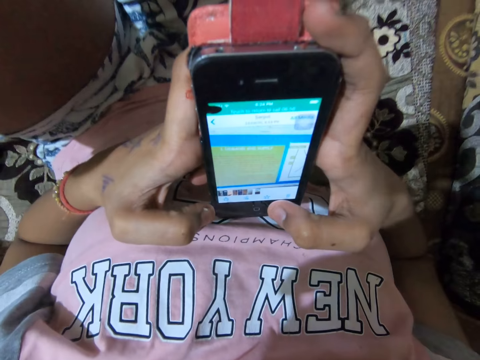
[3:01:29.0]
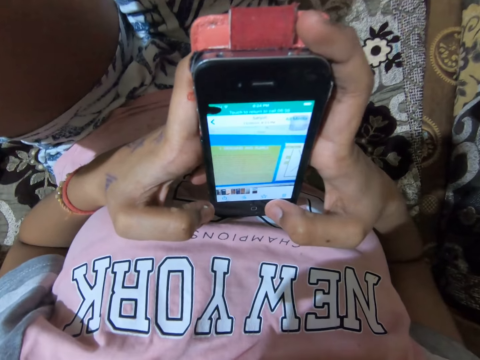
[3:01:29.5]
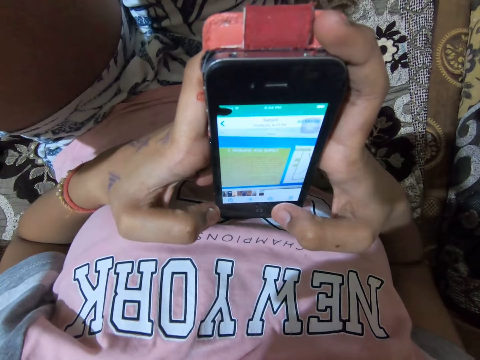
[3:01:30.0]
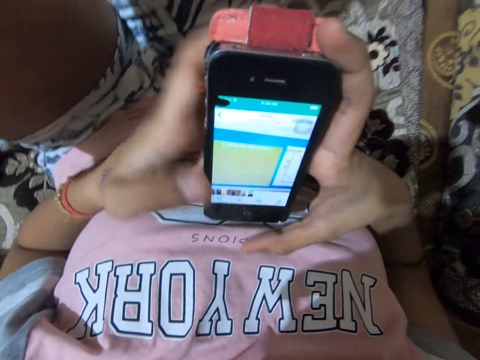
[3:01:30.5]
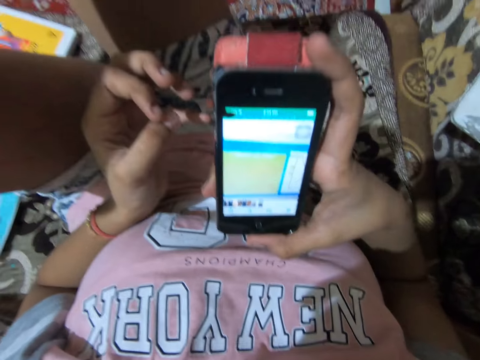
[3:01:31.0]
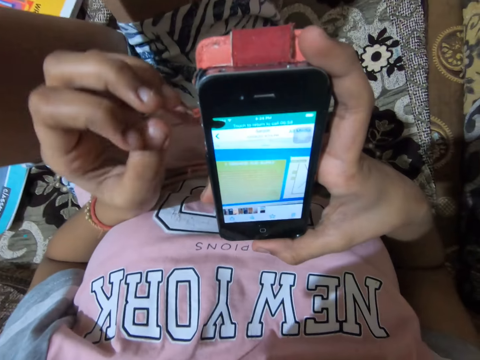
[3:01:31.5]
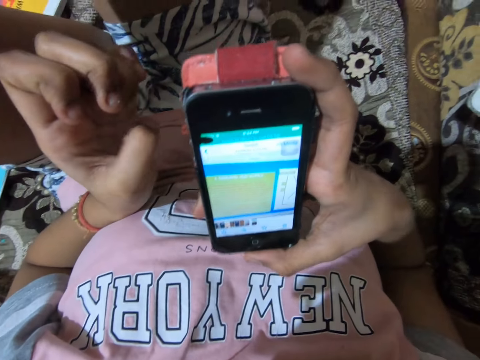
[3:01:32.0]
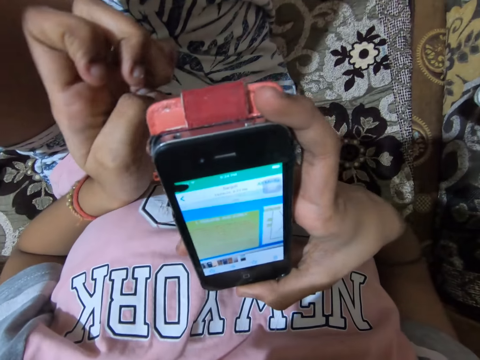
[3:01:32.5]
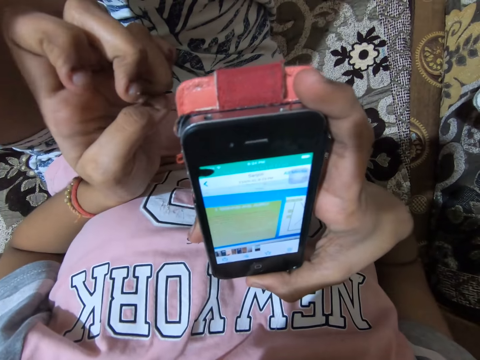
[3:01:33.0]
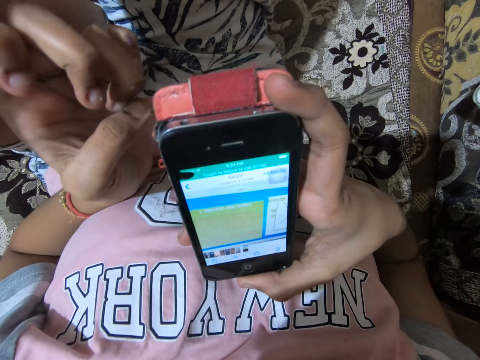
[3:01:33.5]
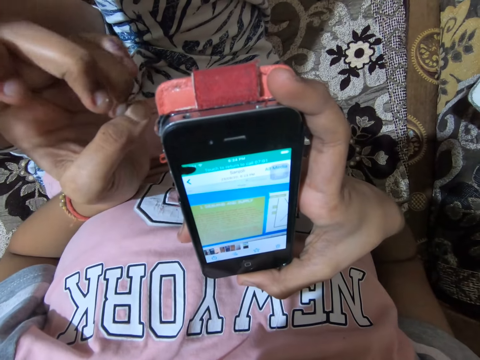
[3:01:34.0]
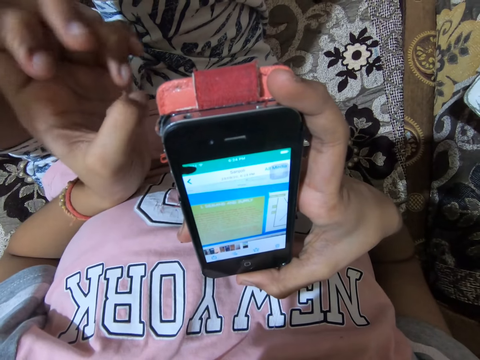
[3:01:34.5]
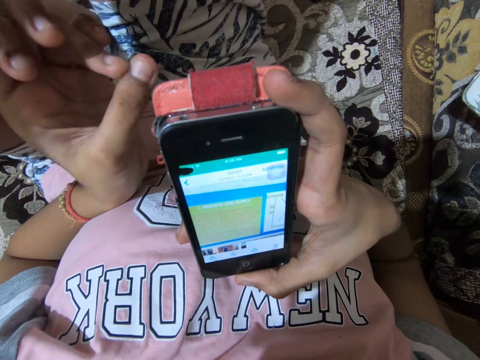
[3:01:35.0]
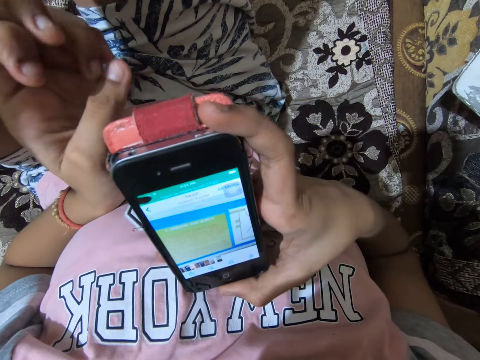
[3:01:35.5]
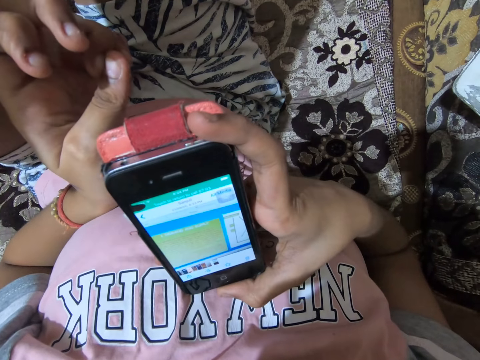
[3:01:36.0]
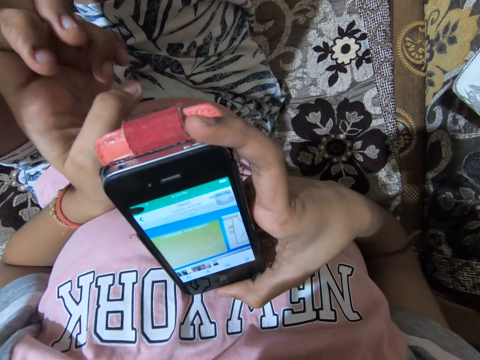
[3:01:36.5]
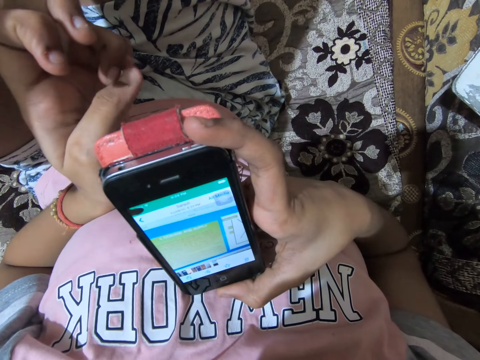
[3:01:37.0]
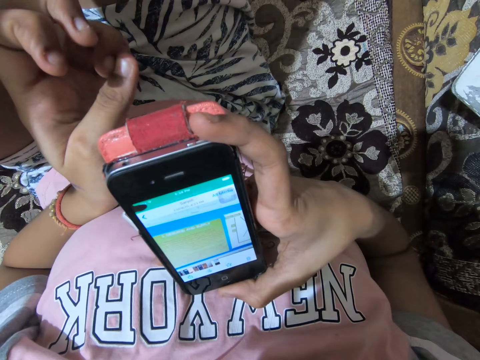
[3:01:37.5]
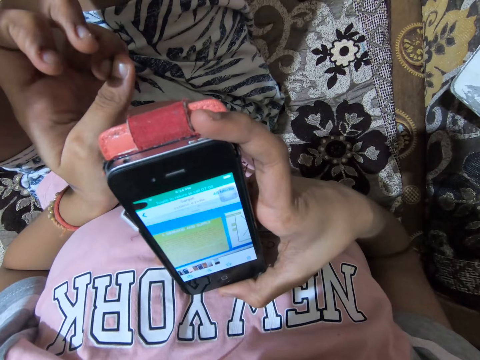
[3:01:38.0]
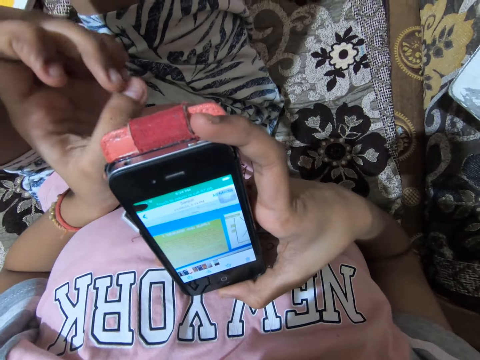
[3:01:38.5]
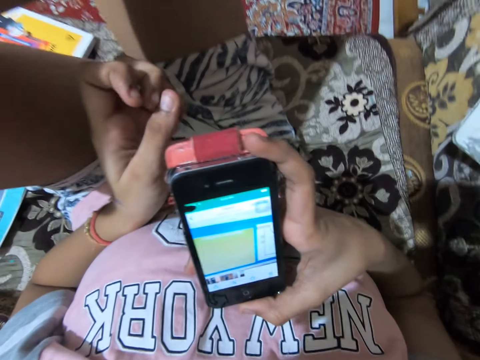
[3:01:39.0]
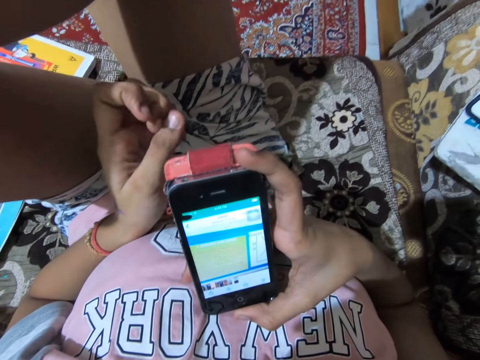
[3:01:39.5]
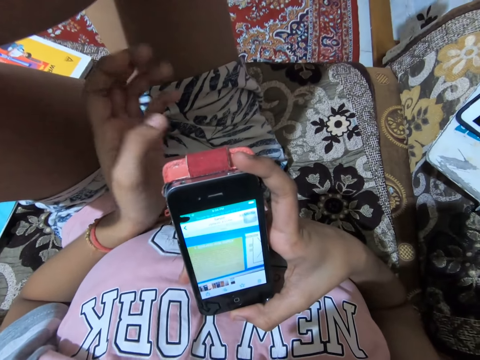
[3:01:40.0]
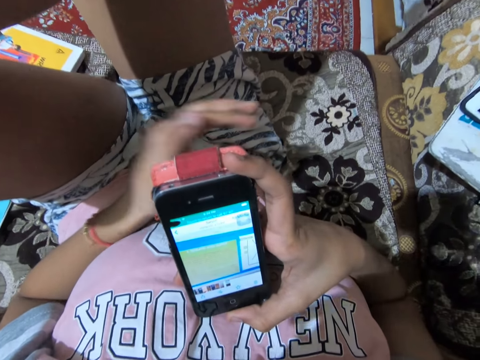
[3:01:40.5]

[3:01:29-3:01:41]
The camera wearer holds the phone with one hand. She plays with her fingers.

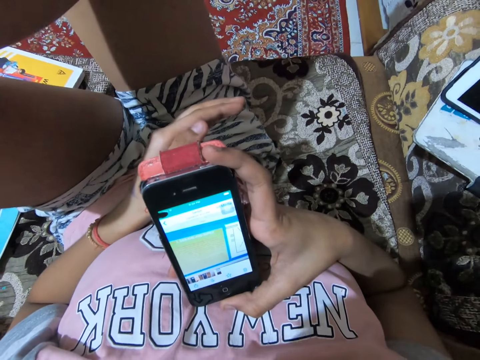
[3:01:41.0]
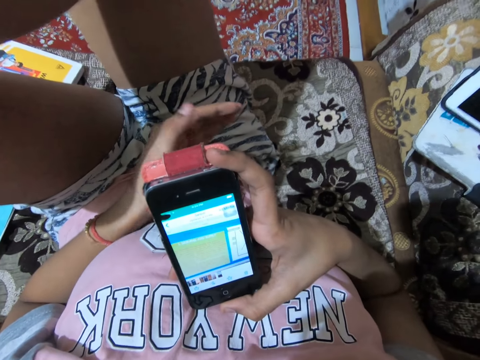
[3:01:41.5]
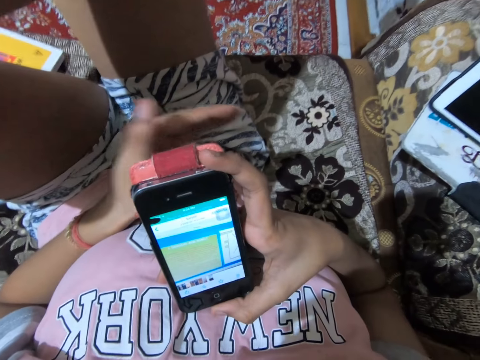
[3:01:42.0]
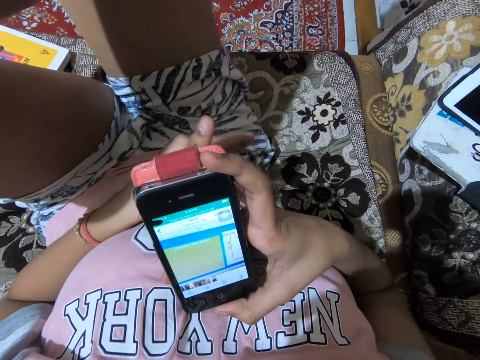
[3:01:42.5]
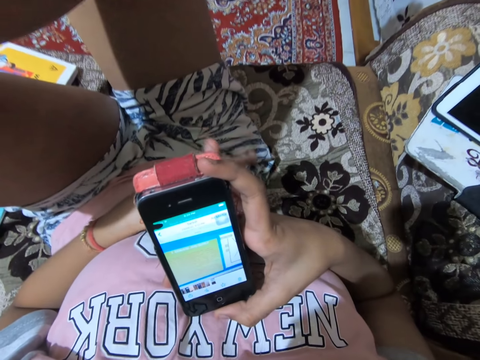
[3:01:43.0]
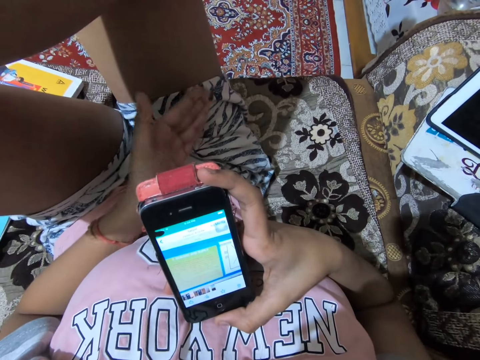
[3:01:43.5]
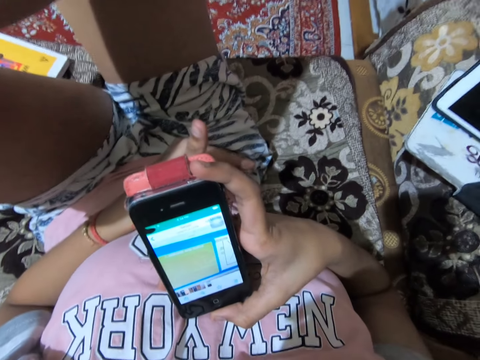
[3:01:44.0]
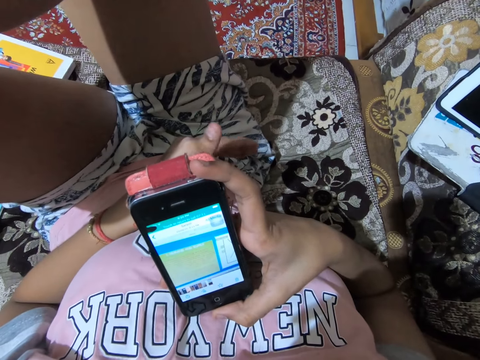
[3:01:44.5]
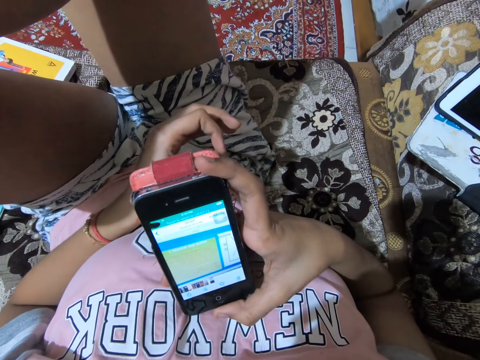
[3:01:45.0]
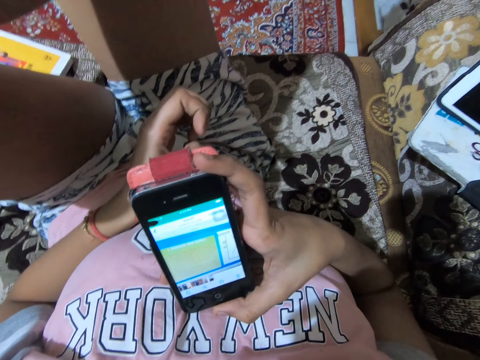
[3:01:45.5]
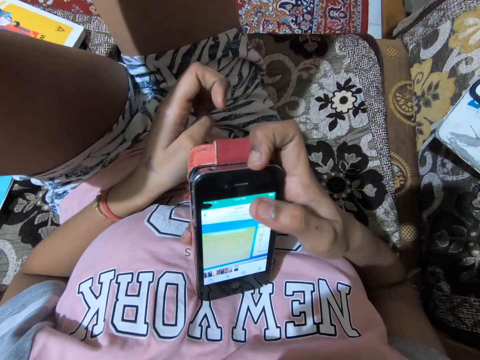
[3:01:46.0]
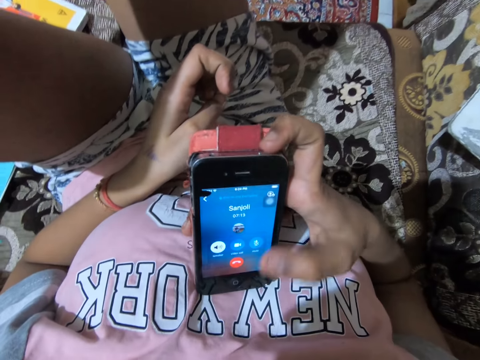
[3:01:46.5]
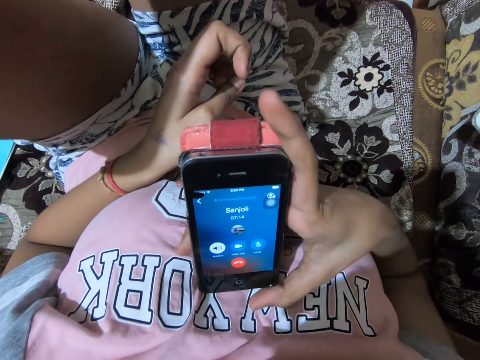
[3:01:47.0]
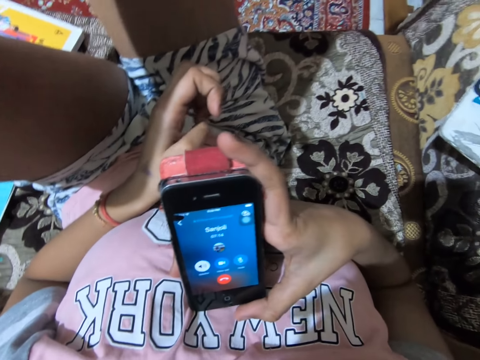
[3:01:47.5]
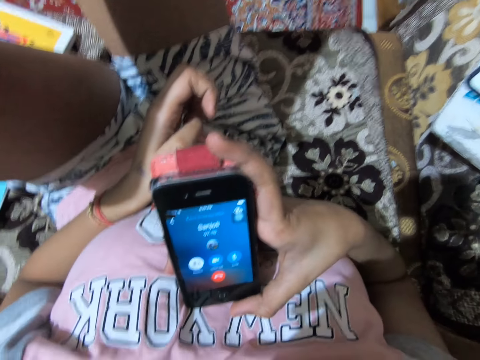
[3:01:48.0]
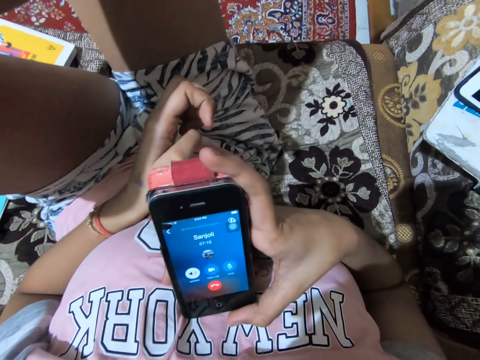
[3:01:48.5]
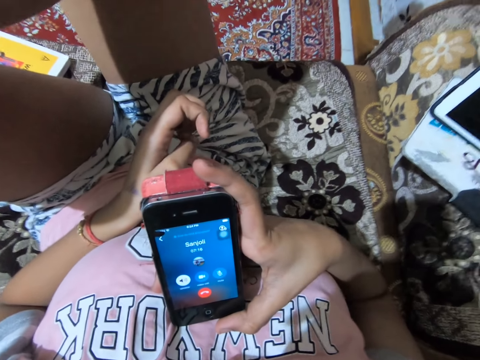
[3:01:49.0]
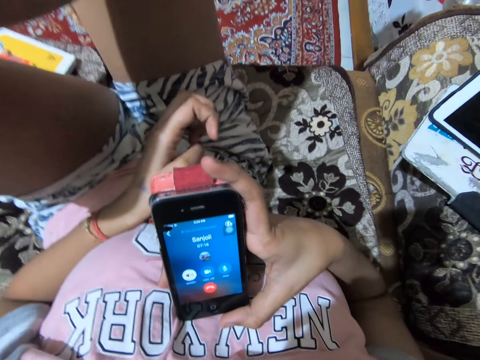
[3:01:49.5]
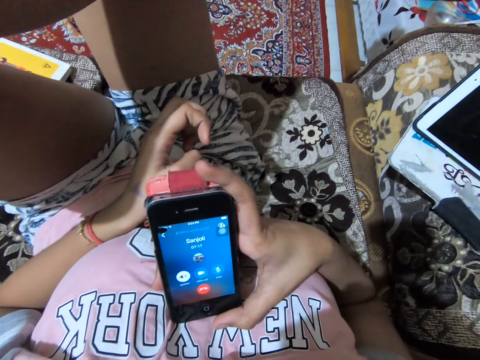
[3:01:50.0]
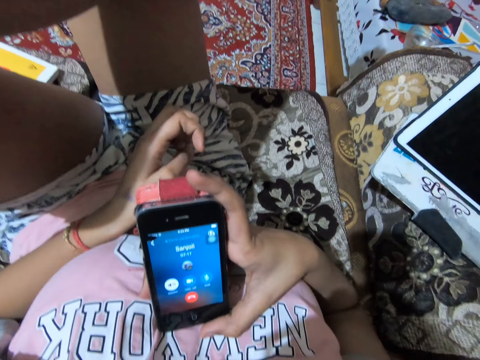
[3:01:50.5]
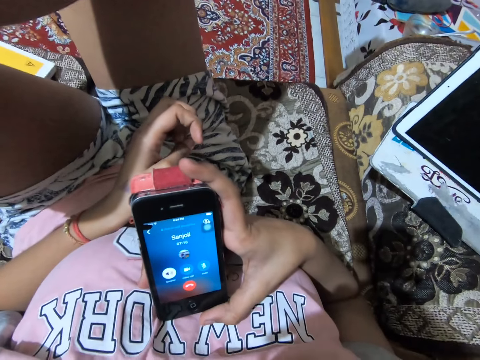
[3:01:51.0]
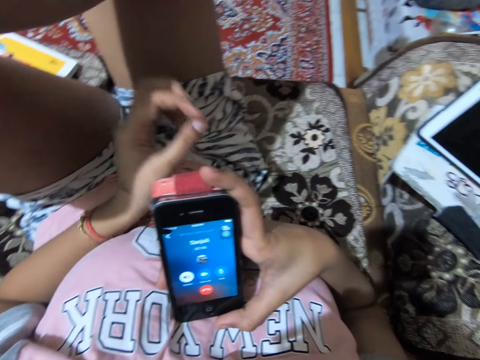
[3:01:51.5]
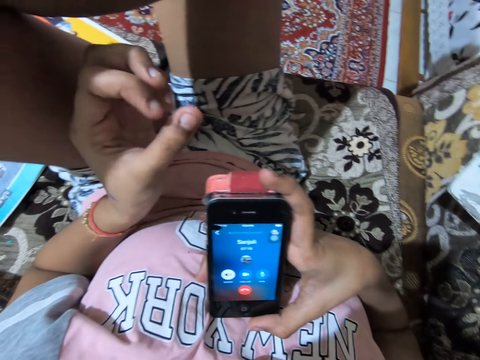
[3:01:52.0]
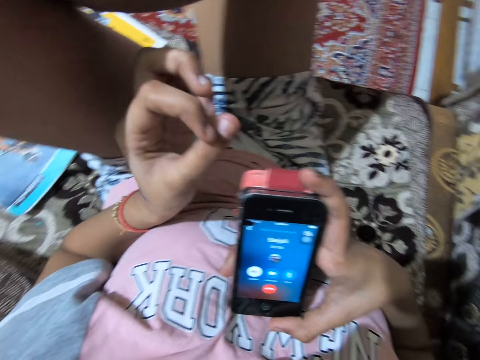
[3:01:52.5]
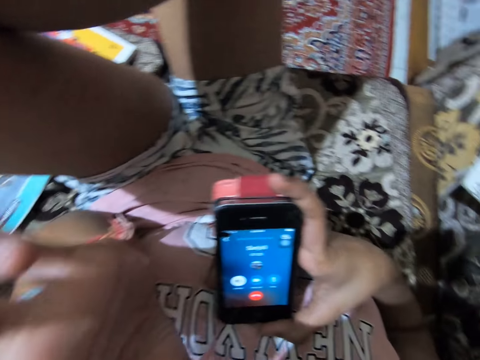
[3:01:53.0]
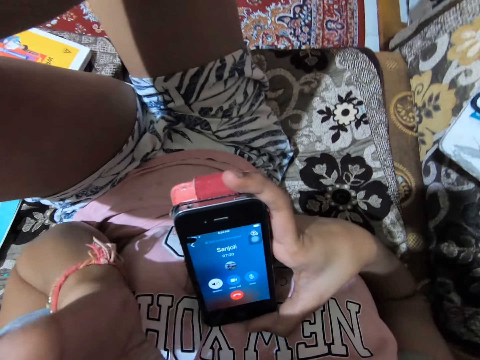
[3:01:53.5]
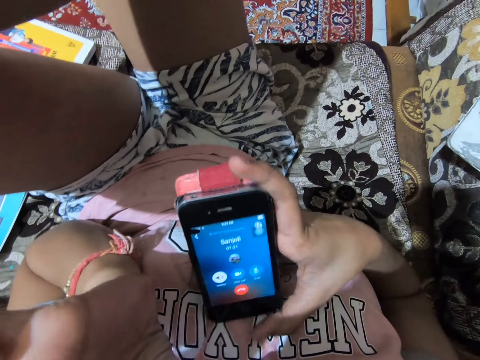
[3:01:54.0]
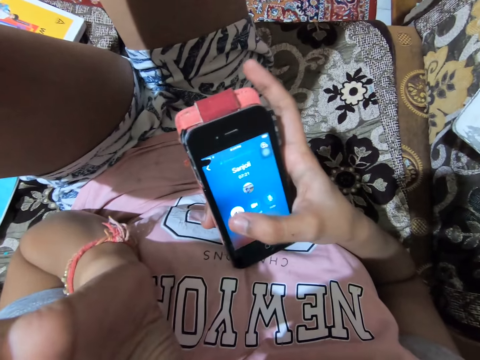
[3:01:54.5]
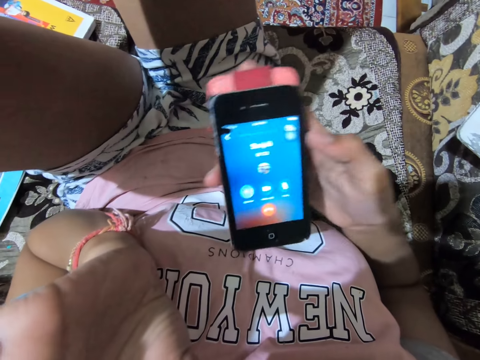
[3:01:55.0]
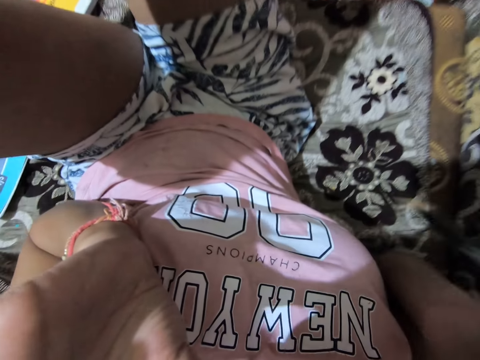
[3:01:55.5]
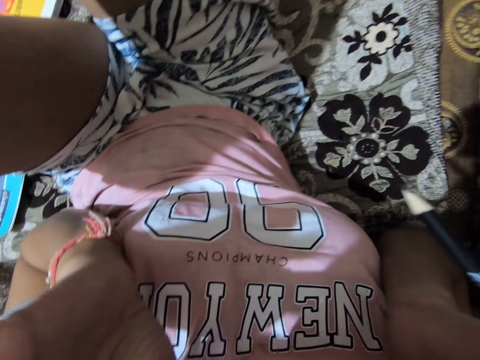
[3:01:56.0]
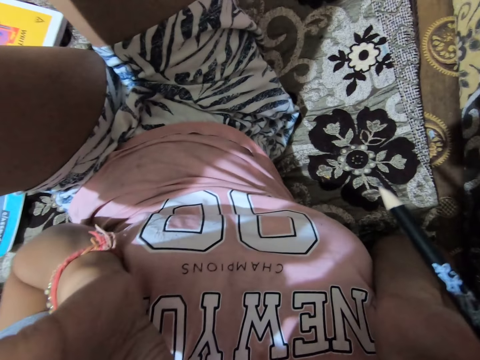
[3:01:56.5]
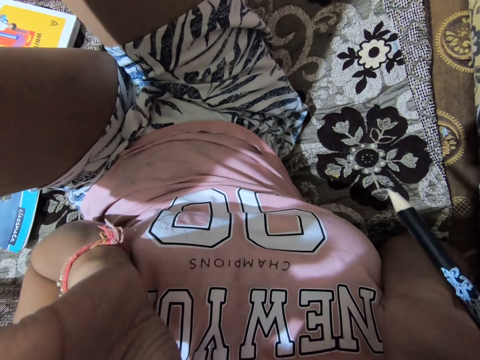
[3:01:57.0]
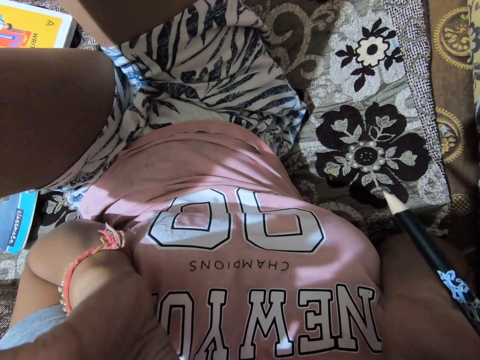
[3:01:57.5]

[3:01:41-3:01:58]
The camera wearer gestures with her hand. She dials the phone. She bites a finger. She lifts her hand. She dials the phone. She puts the phone on her ear. She holds a pencil together with the phone. She lifts the phone.
